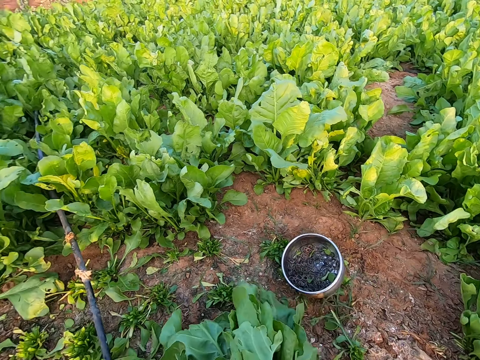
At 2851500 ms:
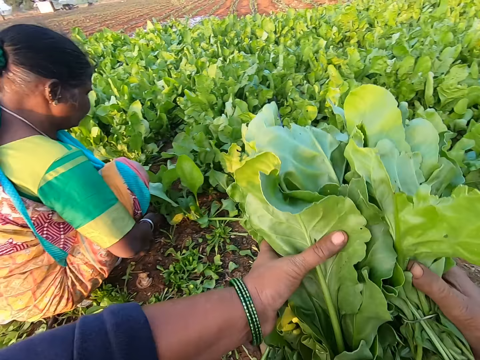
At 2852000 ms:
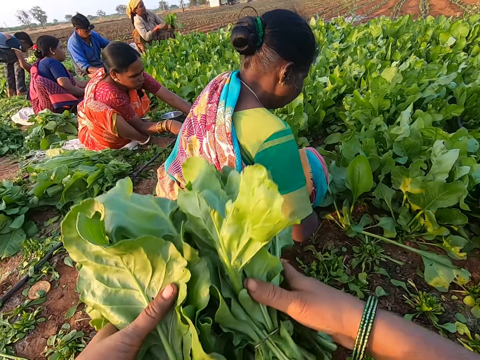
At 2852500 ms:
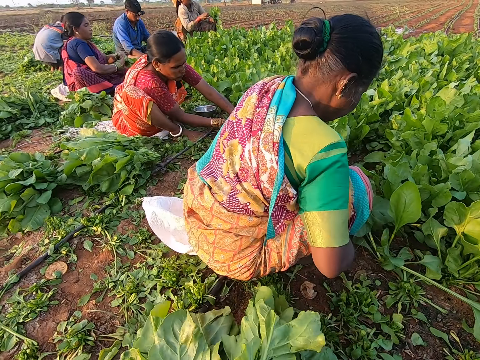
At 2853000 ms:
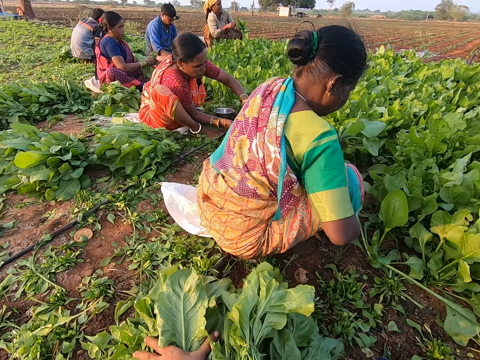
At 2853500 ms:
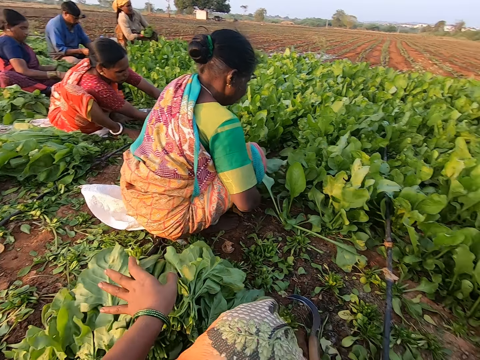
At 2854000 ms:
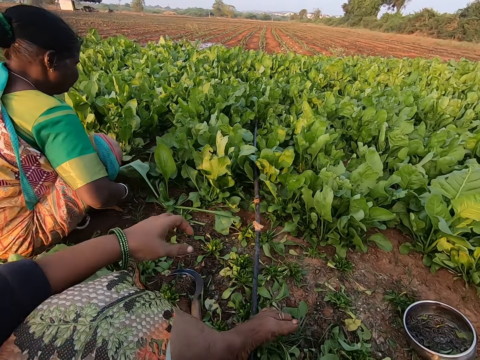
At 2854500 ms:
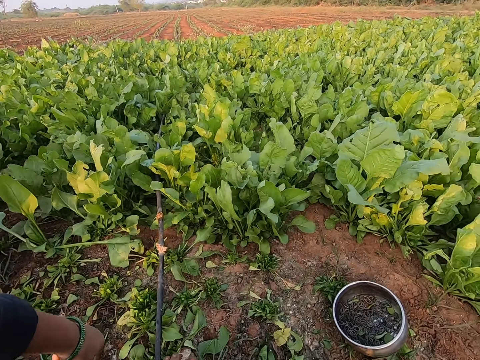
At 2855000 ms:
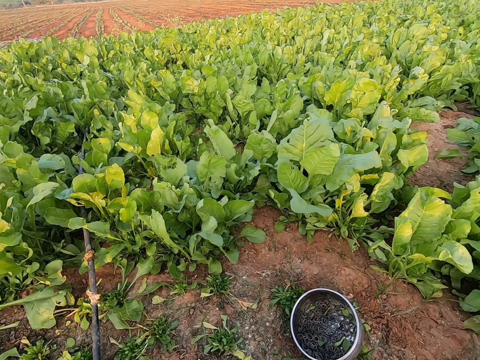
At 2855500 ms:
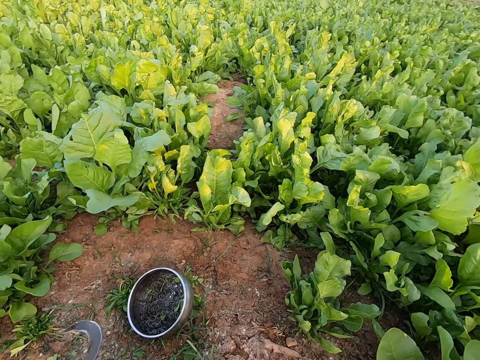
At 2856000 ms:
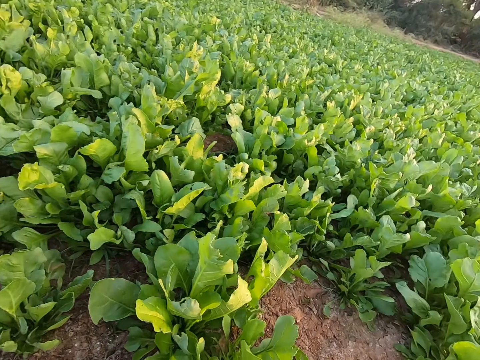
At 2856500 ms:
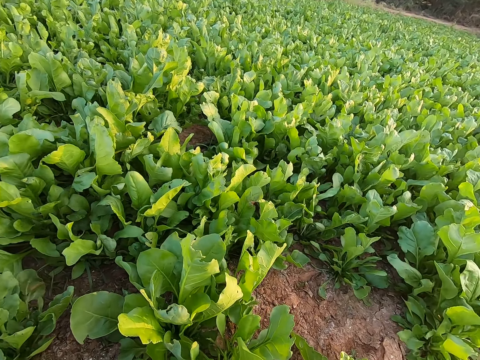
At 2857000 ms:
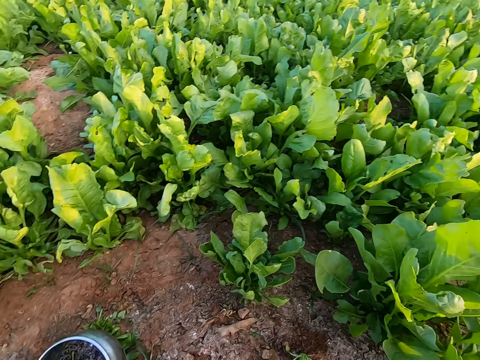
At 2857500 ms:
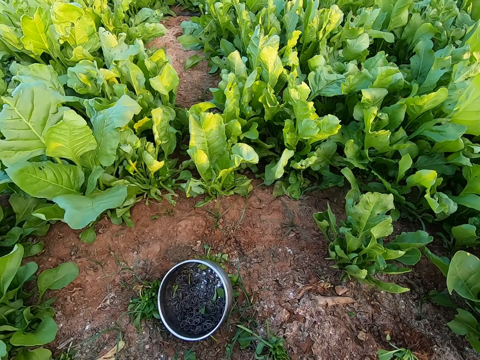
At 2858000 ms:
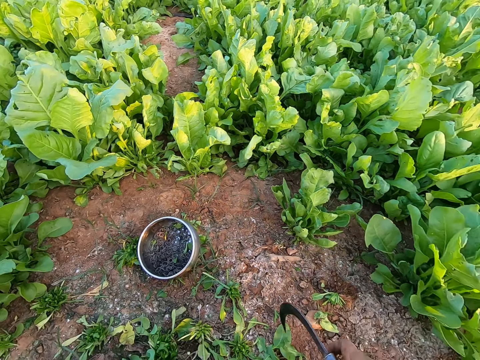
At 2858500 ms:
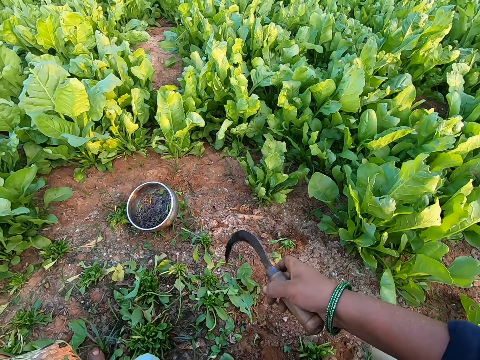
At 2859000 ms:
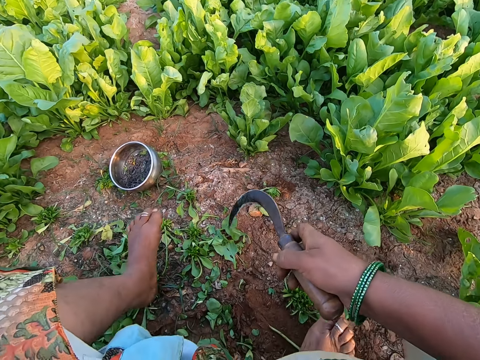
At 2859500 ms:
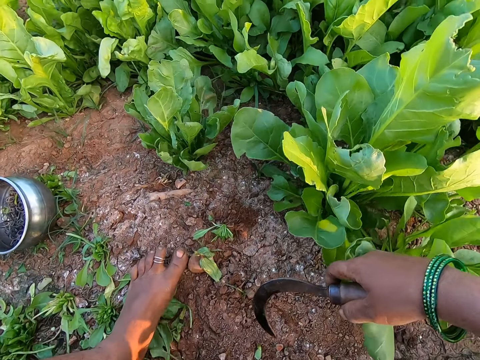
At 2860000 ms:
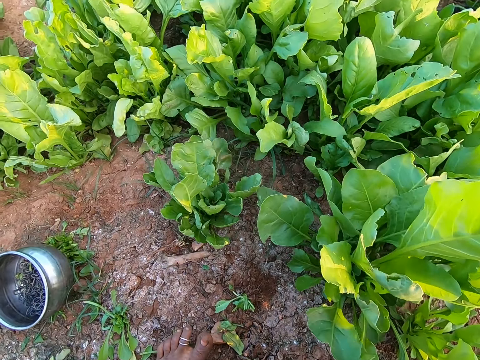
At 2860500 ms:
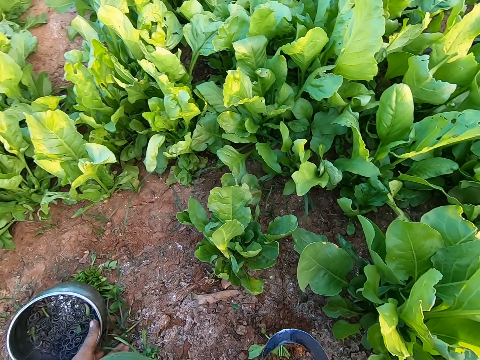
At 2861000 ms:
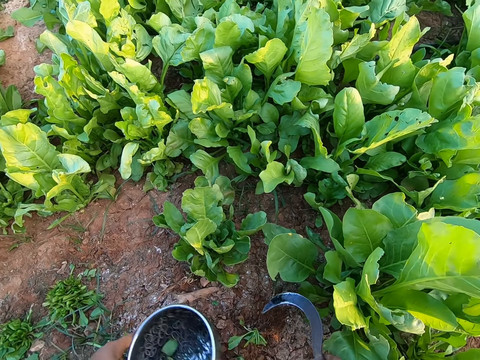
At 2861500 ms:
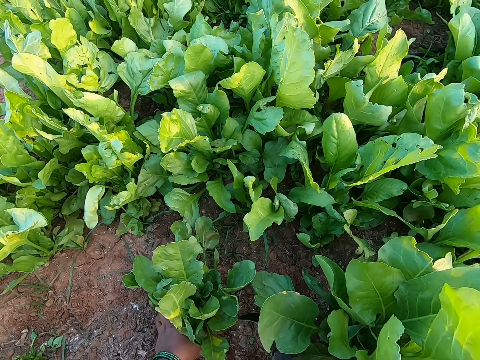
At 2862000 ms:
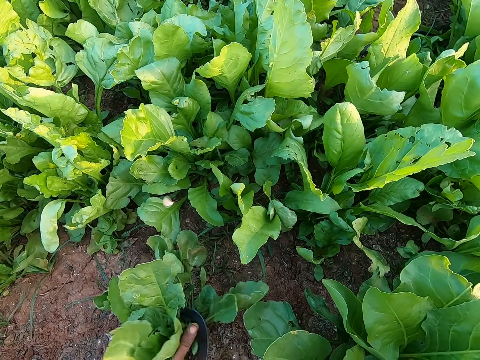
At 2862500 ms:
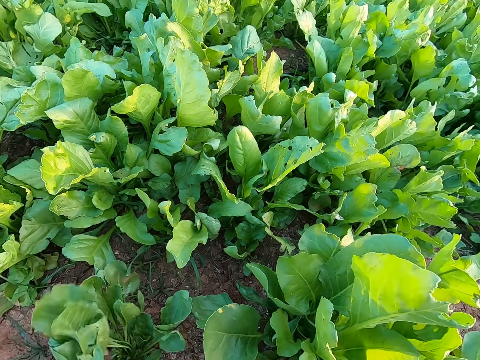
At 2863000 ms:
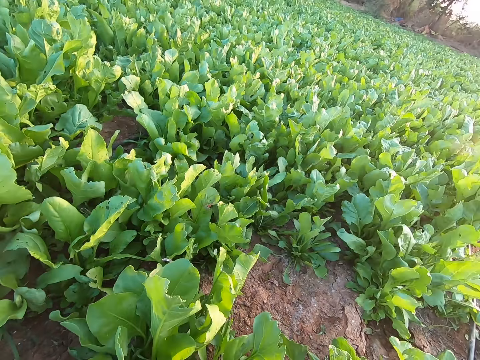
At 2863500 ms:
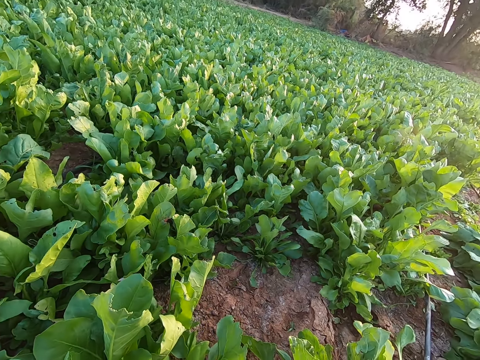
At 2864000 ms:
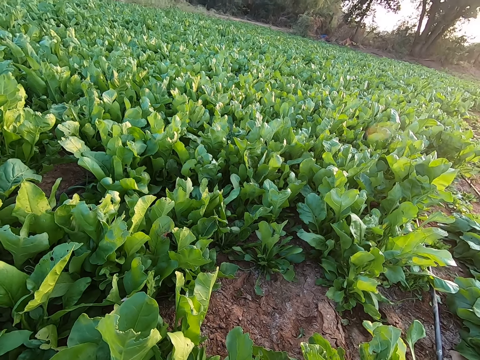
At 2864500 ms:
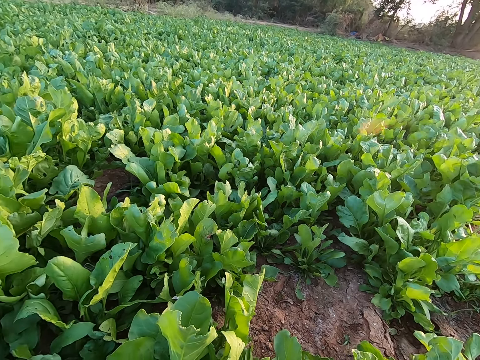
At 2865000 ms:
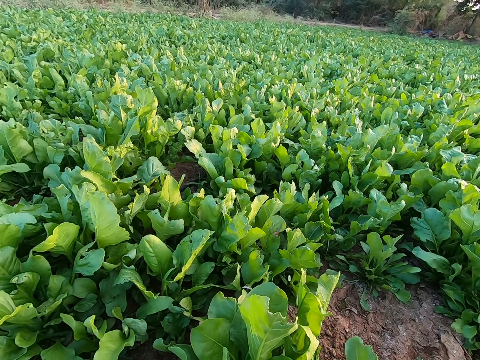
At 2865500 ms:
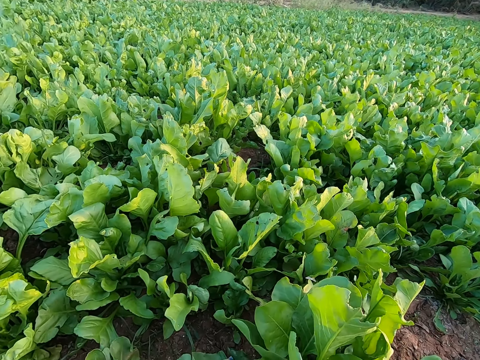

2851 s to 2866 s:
The camera wearer moves the spinach aside. She packs the vegetable leaves from the ground with both hands. A man harvests the vegetable leaves with both hands. A woman harvests the vegetable leaves with both hands. Another woman harvests the vegetable leaves with both hands. Another woman harvests the vegetable leaves with both hands. Another woman harvests the vegetable leaves with both hands. The camera wearer drops the vegetable leaf on the ground with both hands. She holds the hand sickle with her right hand. She moves the plate of rubber bands on the ground aside with her left hand. She holds the vegetable leaves with her left hand. She harvests the vegetable leaves in her left hand with the hand sickle in her right hand.

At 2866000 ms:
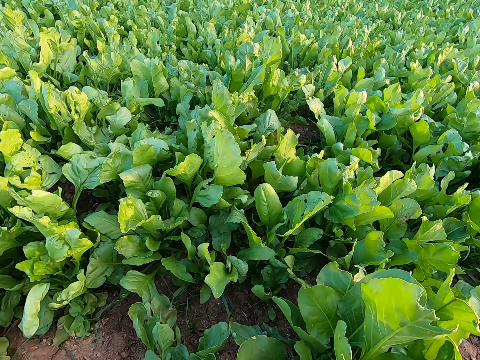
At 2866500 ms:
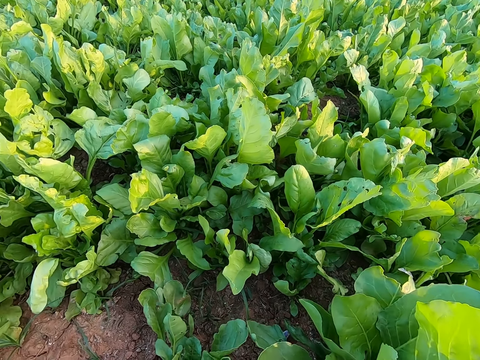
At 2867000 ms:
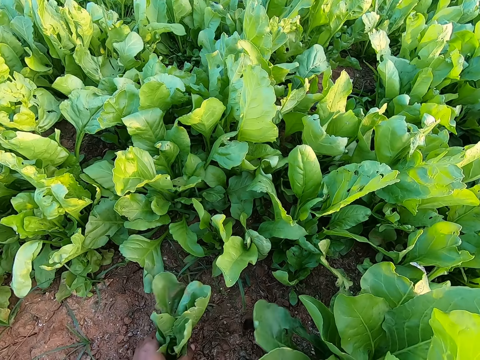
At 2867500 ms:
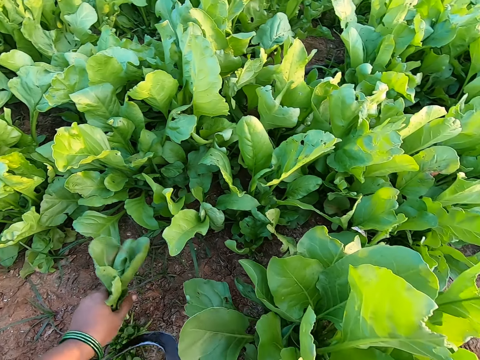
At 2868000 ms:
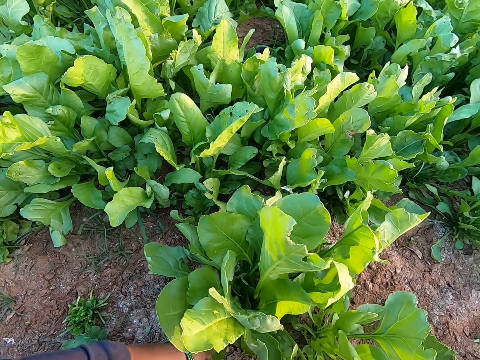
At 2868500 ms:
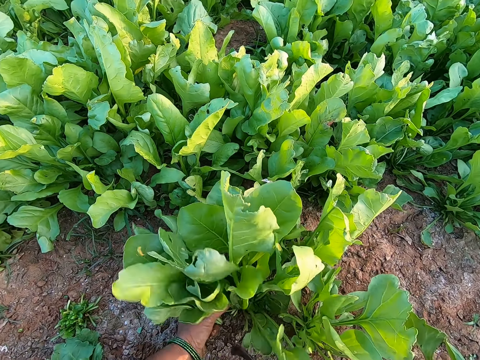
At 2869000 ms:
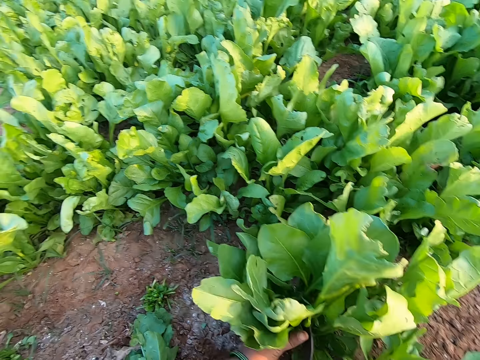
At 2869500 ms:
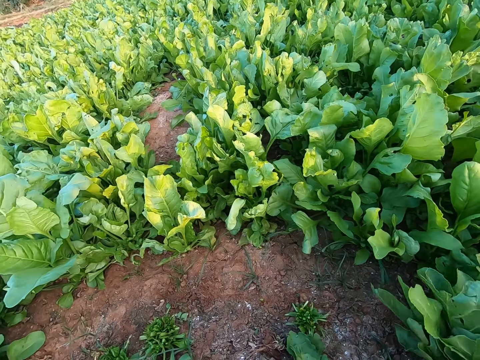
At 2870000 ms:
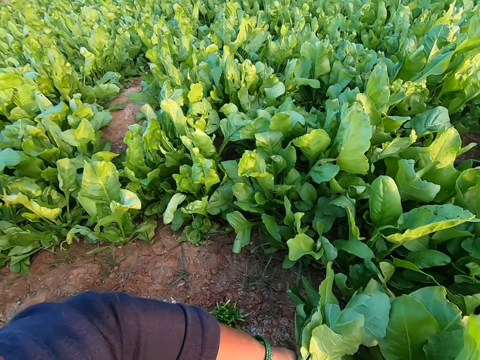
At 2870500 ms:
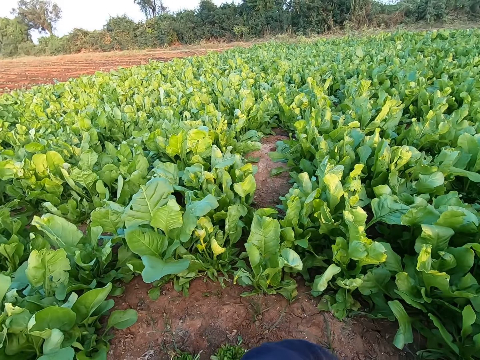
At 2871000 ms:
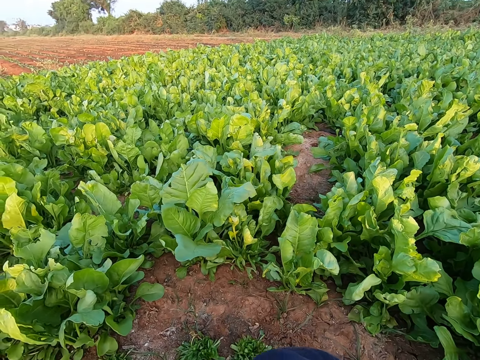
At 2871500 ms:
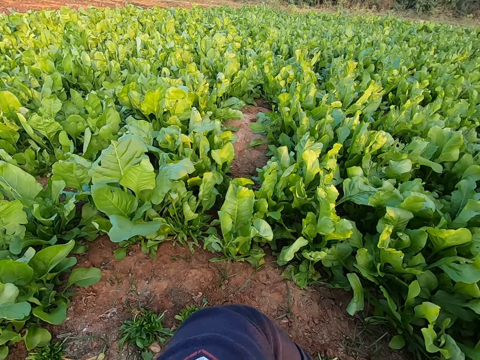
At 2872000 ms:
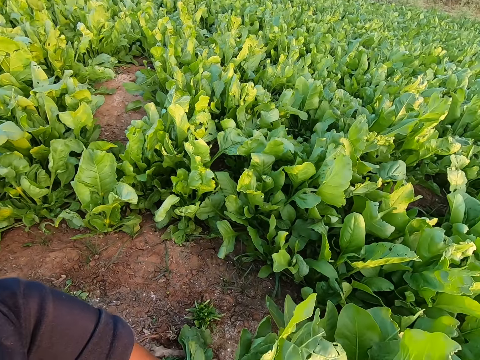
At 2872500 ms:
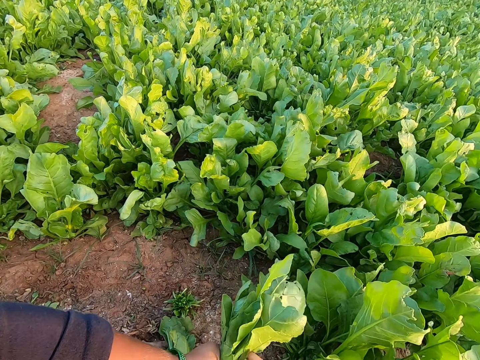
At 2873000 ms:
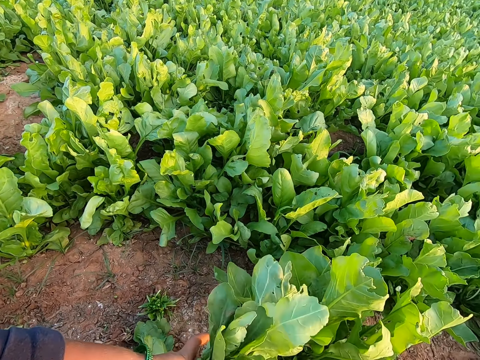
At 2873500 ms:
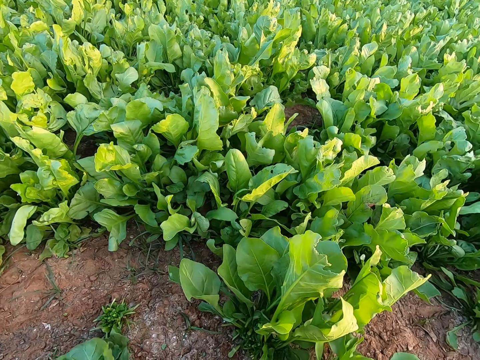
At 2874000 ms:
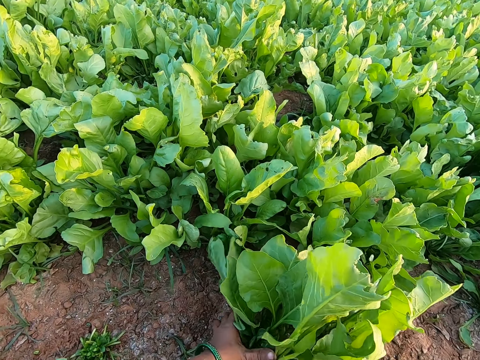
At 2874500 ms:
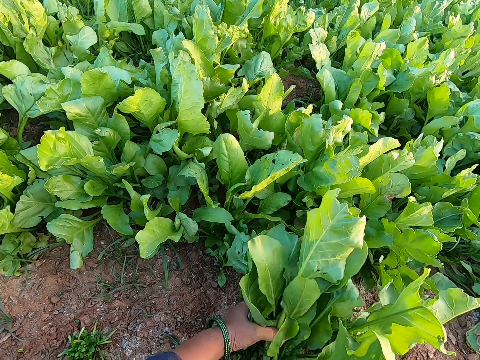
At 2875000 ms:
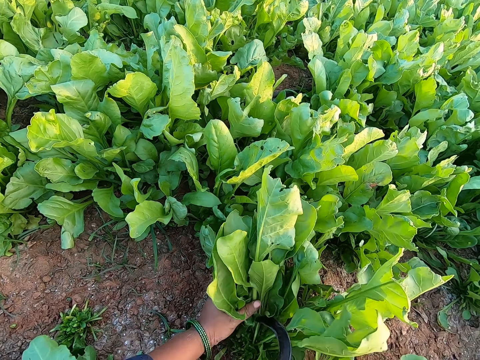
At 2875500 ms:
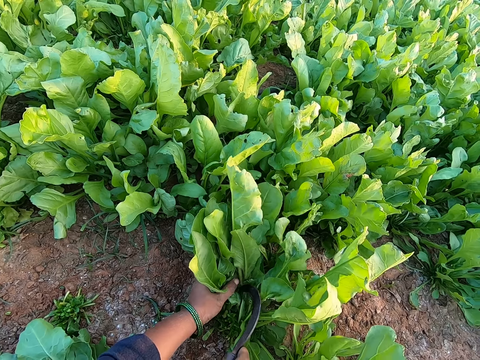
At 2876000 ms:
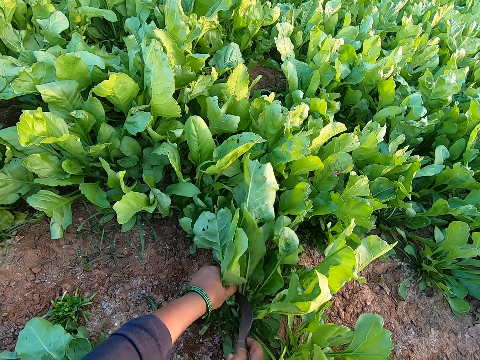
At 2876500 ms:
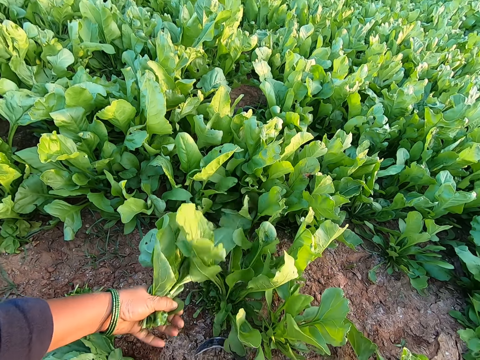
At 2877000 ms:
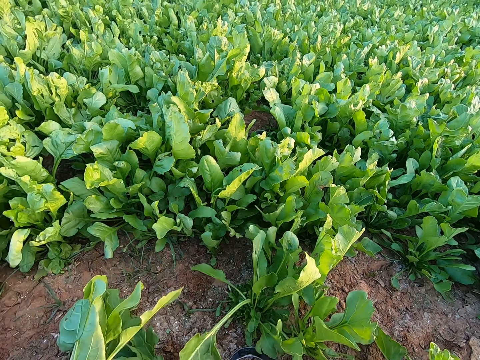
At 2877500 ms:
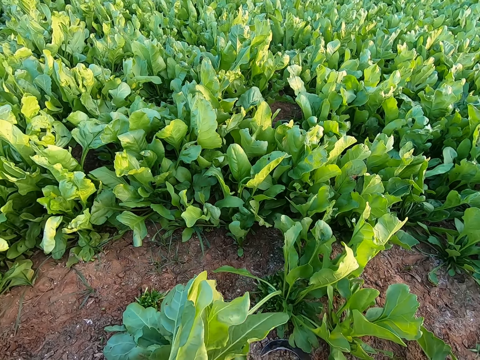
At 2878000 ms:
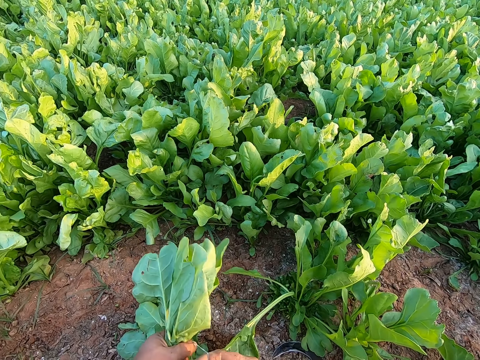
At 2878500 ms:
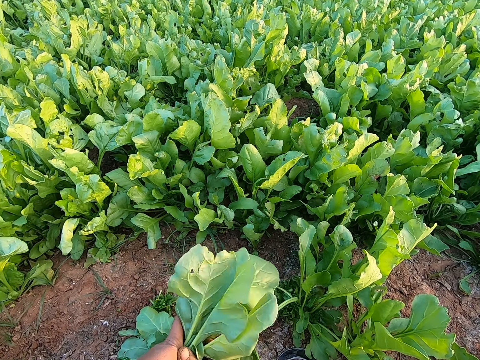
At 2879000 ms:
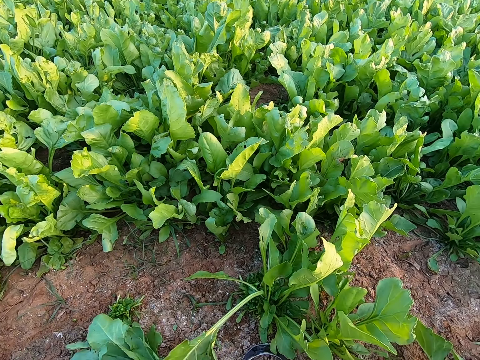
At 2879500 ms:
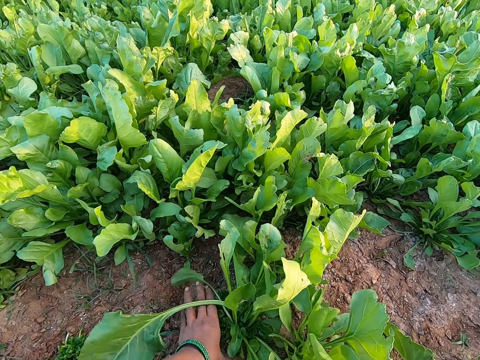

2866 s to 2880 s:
The camera wearer holds vegetable leaves or spinach with her left hand. She harvests the vegetable leaves in her left hand with the hand sickle in her right hand. She holds the vegetable leaves with her left hand. She harvests the vegetable leaves in her left hand with the hand sickle in her right hand. She ties the spinach together. She holds the vegetable leaves with her left hand. She harvests the vegetable leaves in her left hand with the hand sickle in her right hand. She drops the hand sickle on the ground with her right hand. She uses a rubber band on the vegetable leaves in her left hand.
